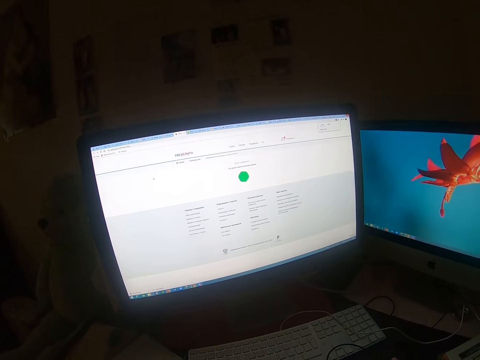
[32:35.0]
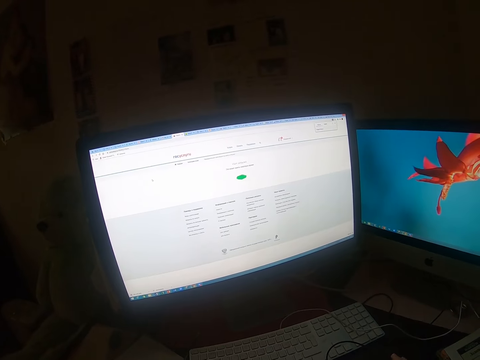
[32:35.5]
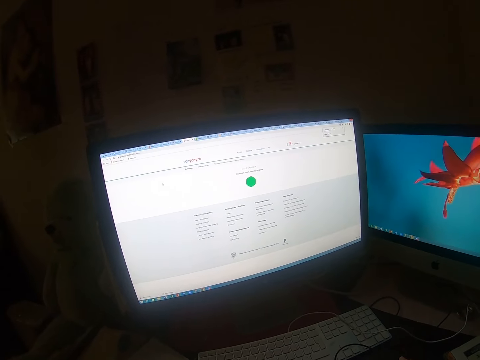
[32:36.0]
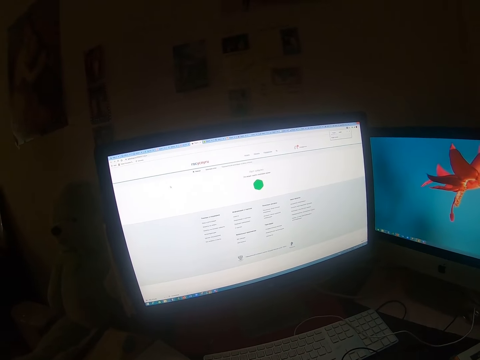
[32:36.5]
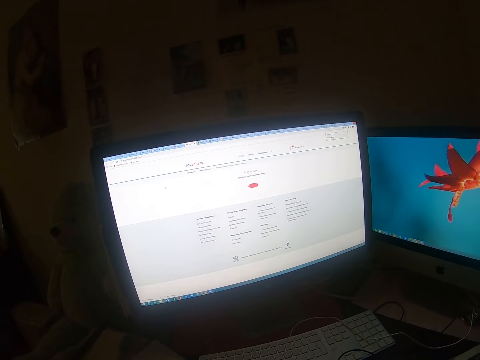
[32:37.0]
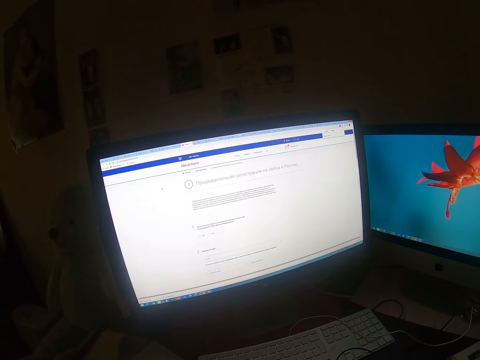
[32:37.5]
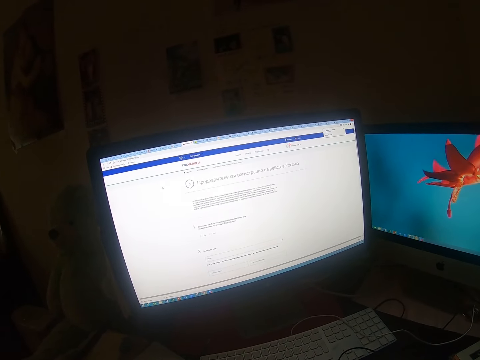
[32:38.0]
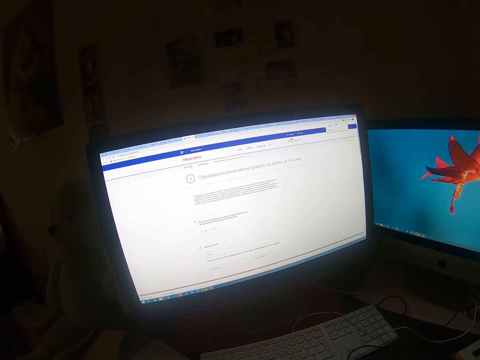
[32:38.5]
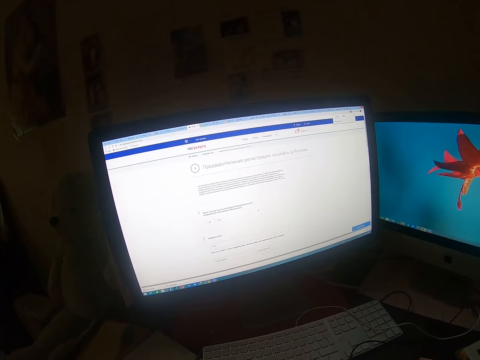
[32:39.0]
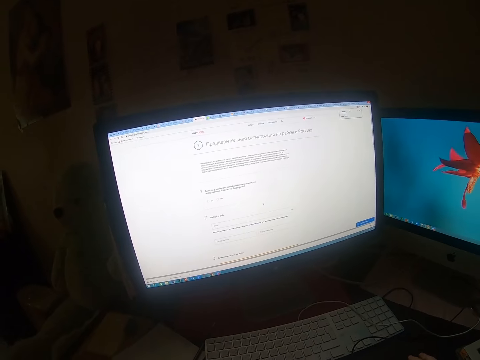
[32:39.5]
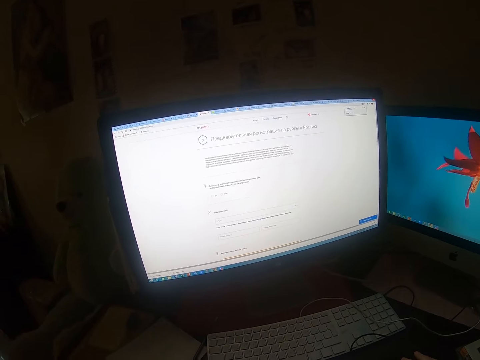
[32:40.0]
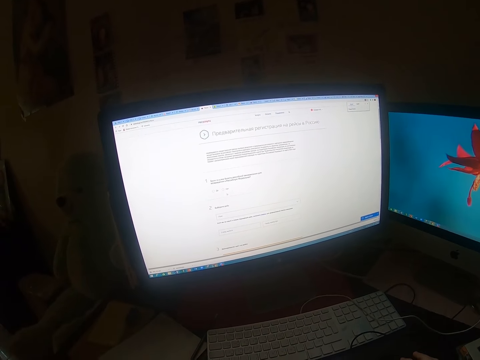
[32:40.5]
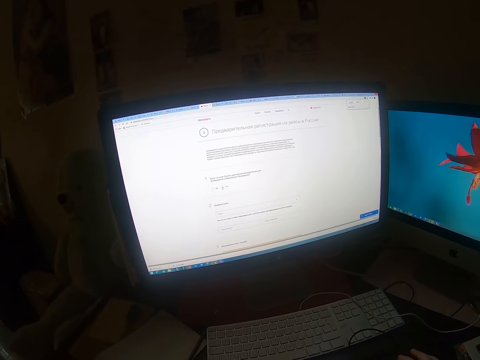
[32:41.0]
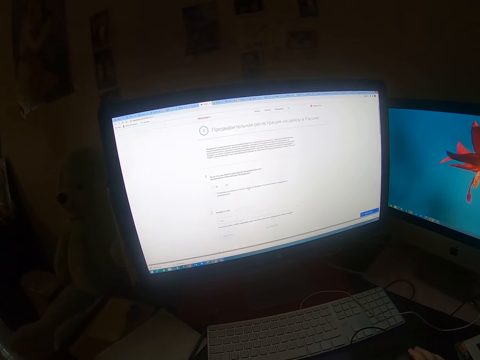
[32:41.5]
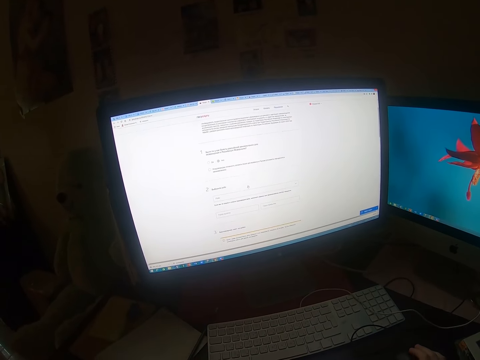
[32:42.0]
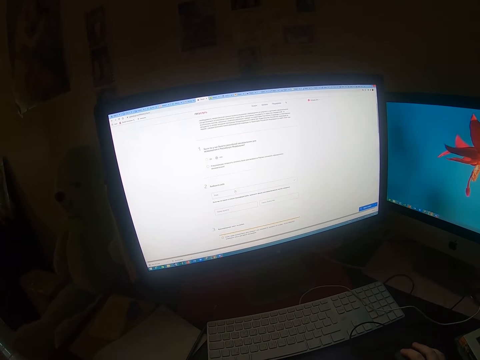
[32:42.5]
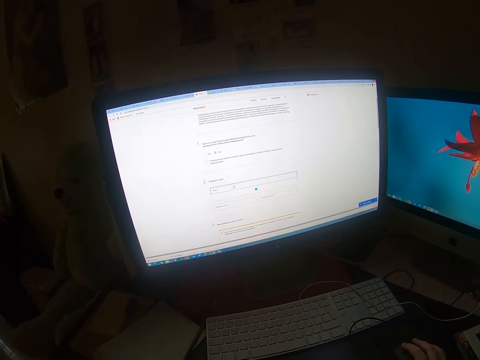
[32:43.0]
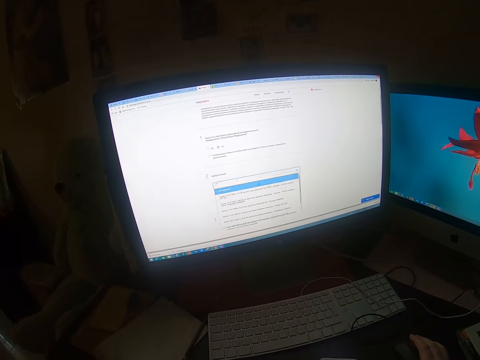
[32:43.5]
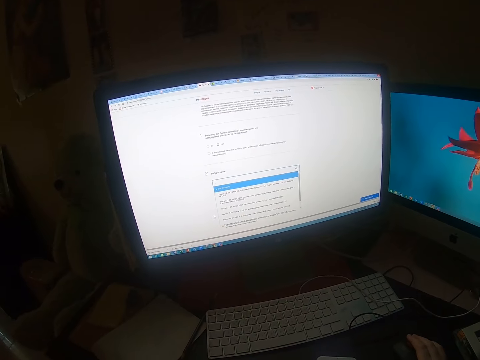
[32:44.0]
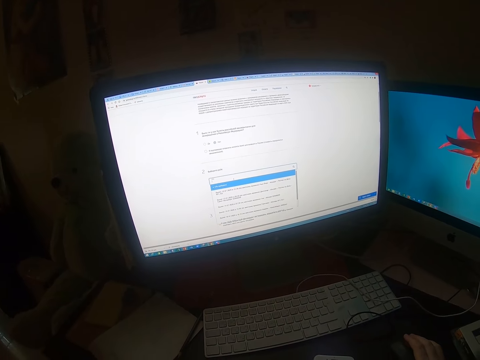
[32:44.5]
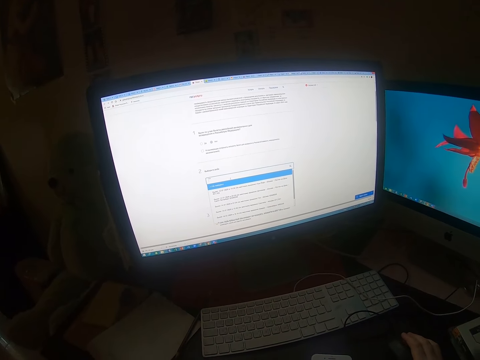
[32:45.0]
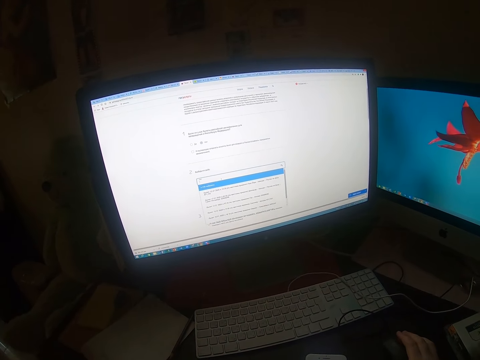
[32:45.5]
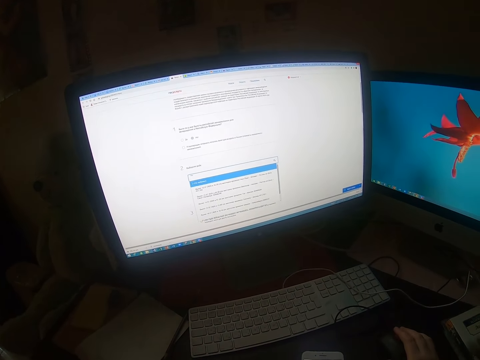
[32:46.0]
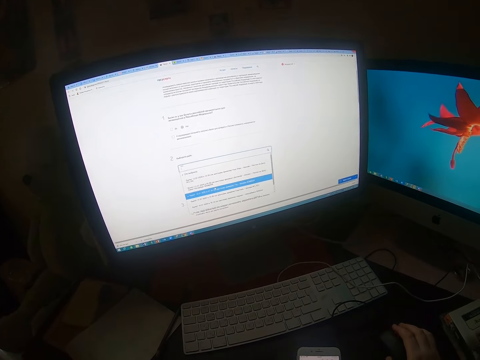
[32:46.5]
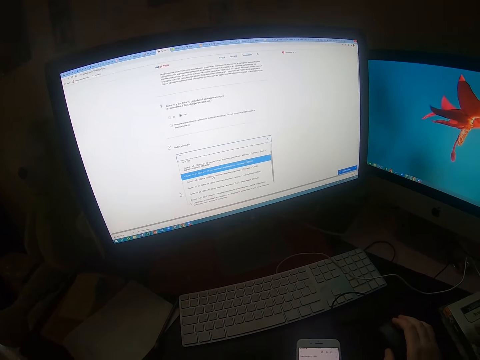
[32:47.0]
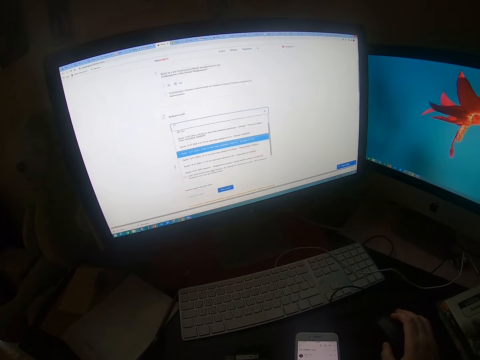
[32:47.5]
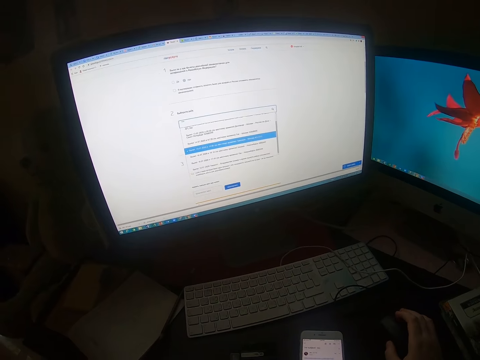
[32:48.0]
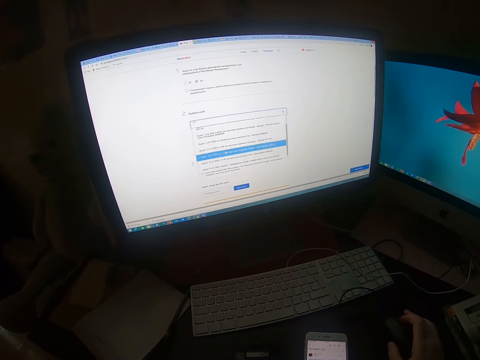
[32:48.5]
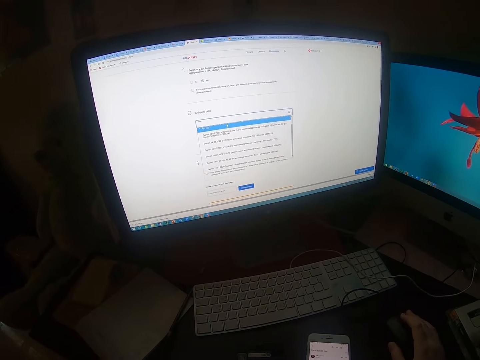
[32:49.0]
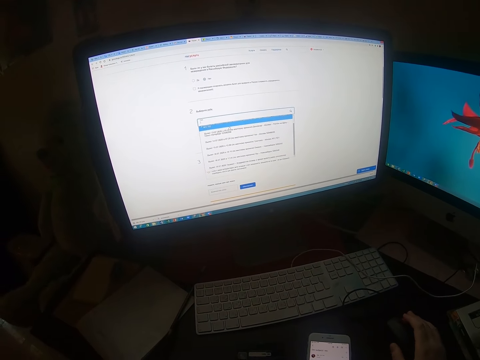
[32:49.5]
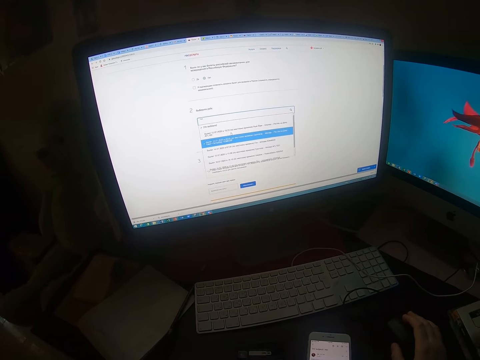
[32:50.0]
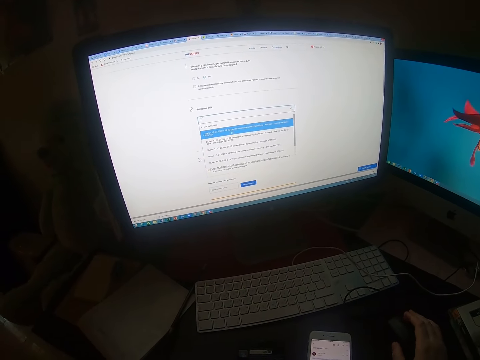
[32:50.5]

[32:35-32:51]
The camera wearer clicks the mouse. They click the mouse again. They scroll down the screen.

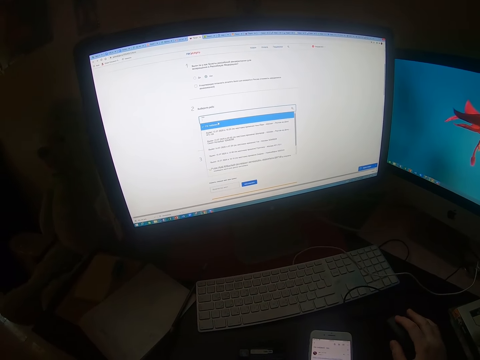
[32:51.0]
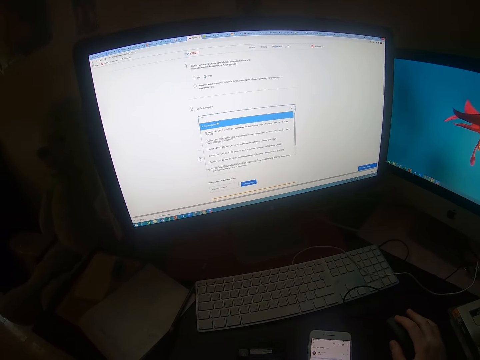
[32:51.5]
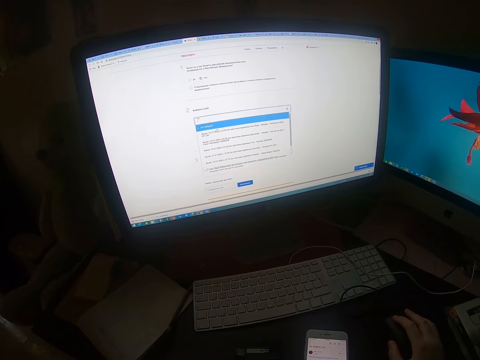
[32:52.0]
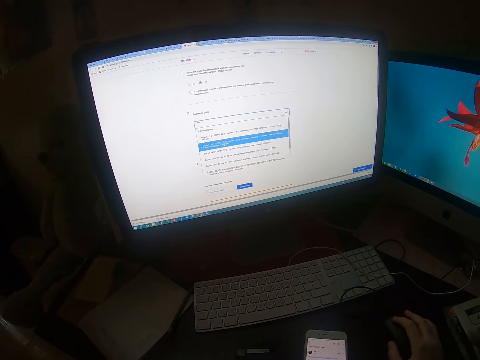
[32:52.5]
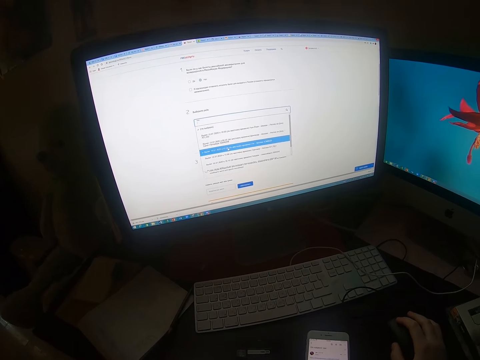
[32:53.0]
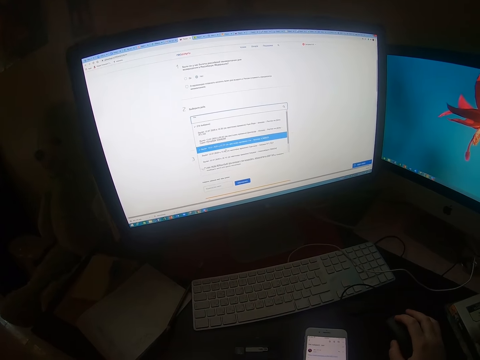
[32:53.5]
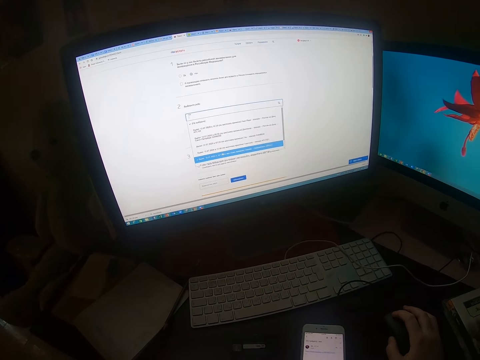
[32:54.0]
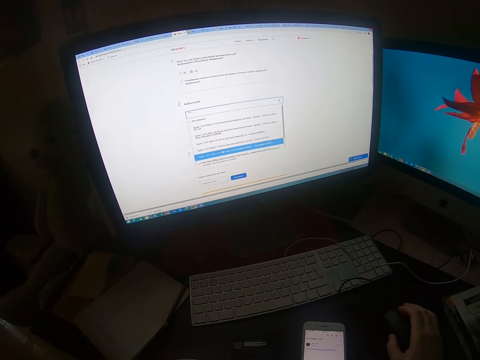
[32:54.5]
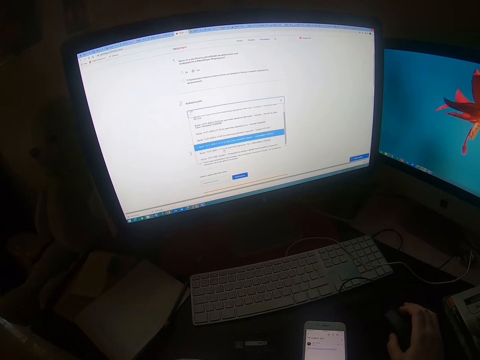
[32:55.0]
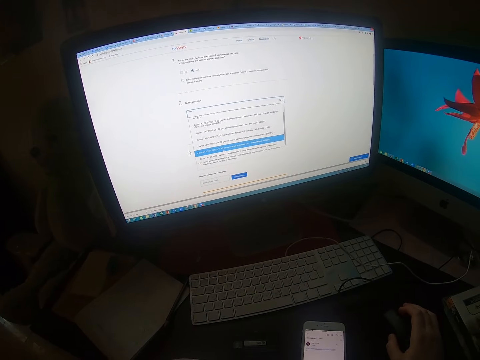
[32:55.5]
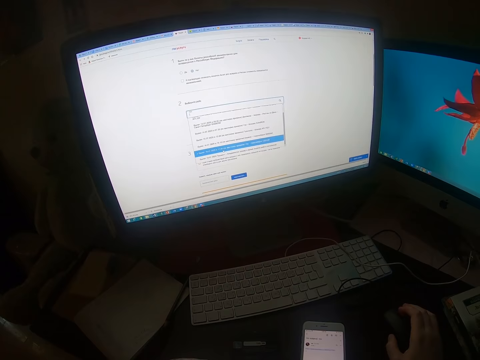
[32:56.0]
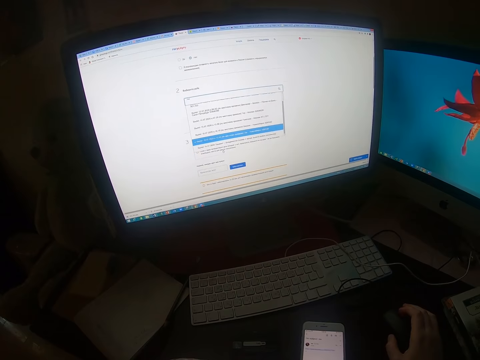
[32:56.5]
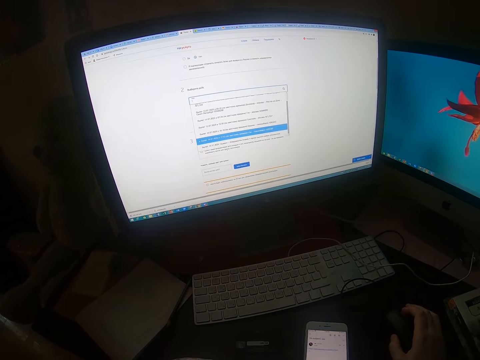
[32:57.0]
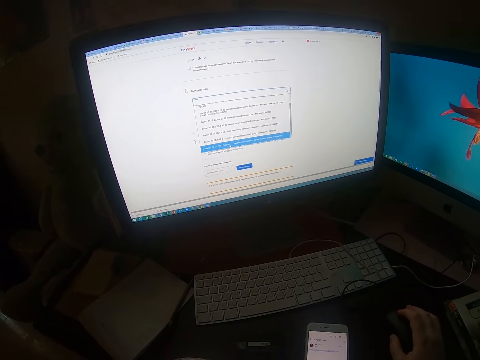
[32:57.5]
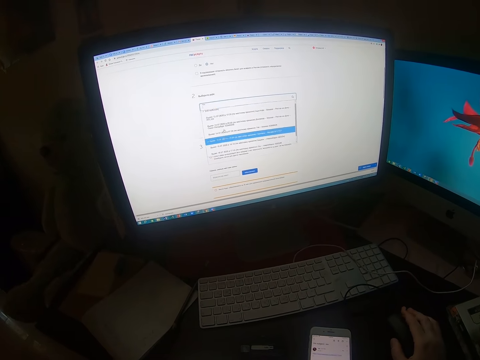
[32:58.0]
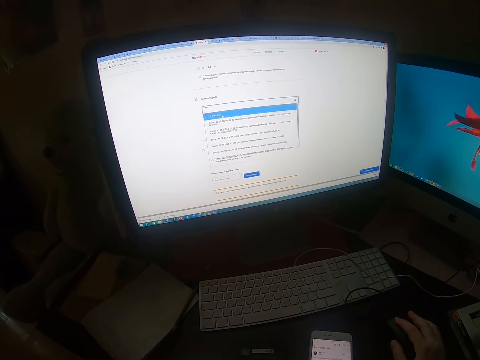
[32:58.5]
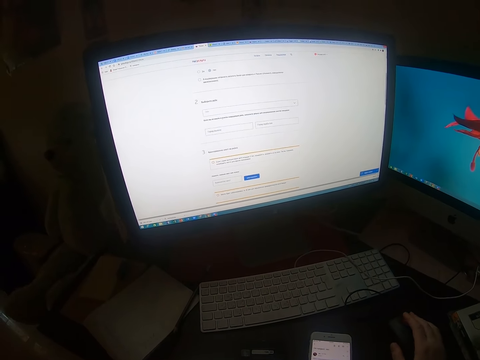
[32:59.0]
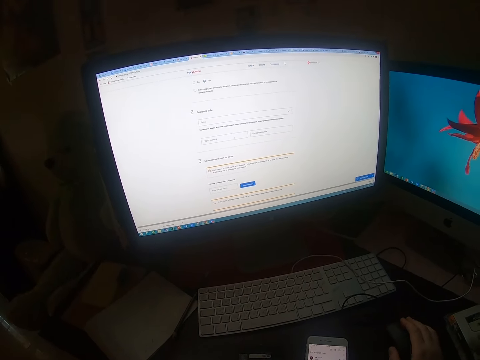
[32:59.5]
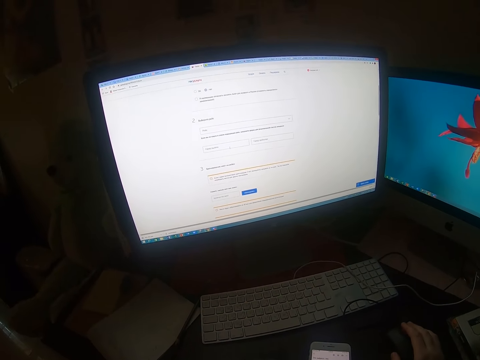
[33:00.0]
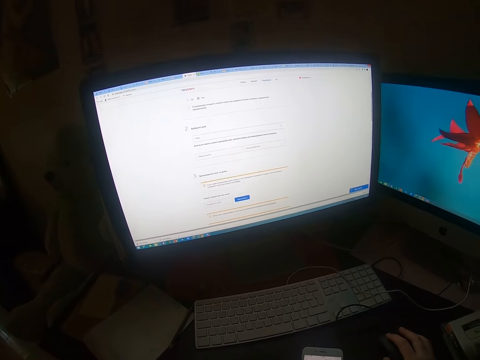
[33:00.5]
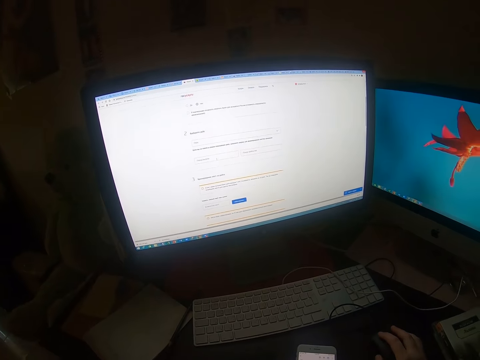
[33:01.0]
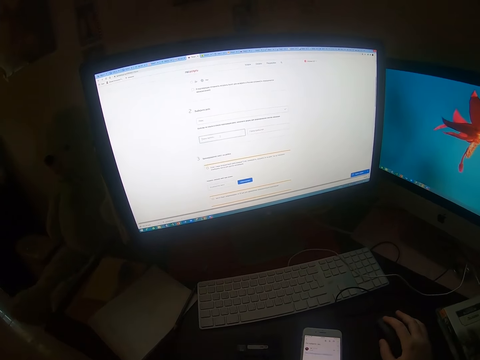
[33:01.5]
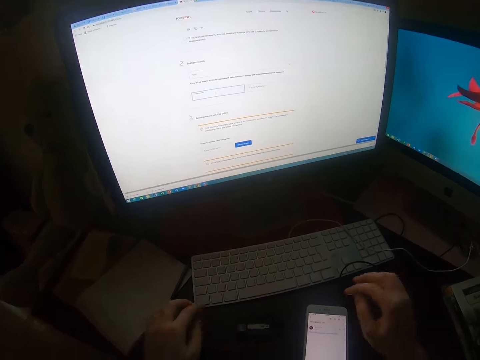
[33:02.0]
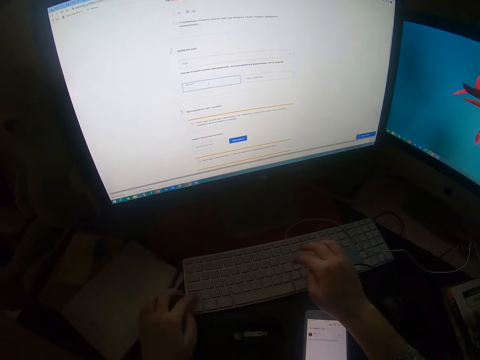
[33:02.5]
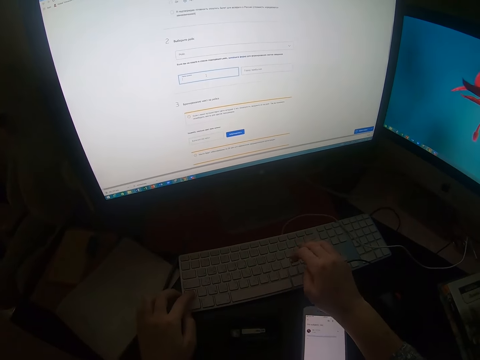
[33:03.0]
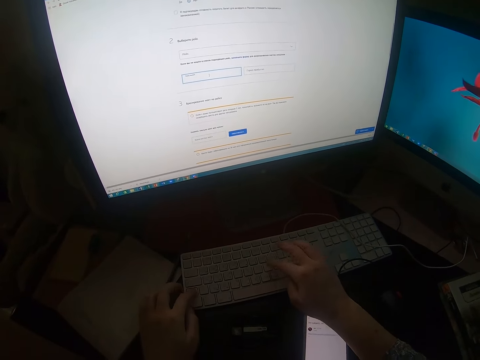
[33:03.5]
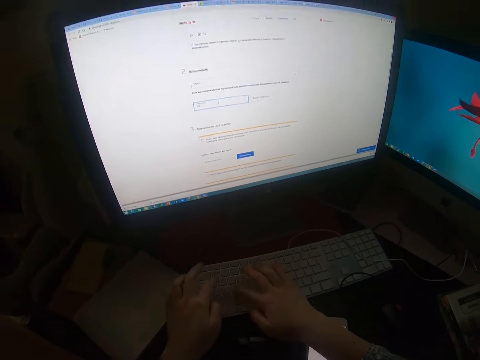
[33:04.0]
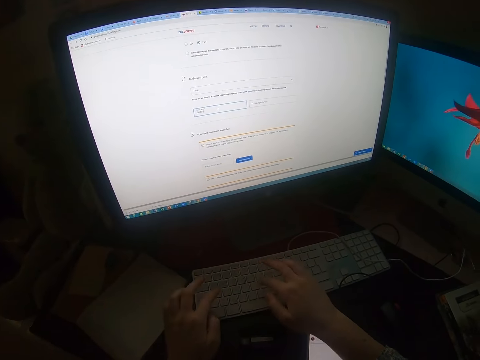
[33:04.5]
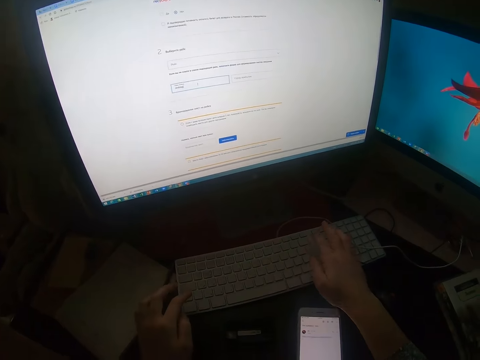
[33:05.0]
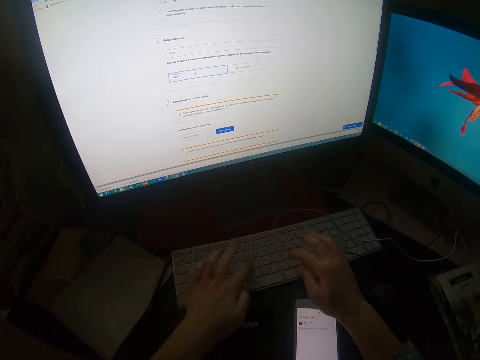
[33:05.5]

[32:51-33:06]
The camera wearer scrolls down the screen with a mouse. They click the mouse. They type on the keyboard.
